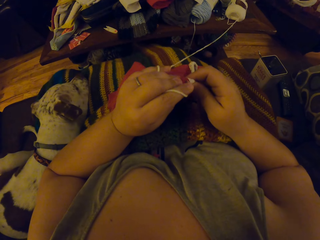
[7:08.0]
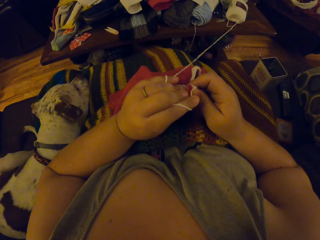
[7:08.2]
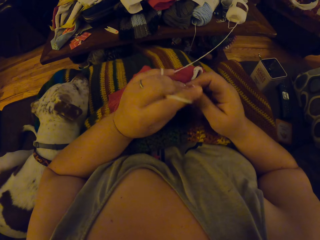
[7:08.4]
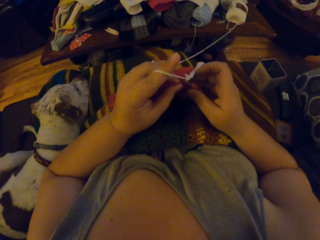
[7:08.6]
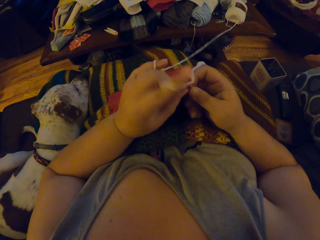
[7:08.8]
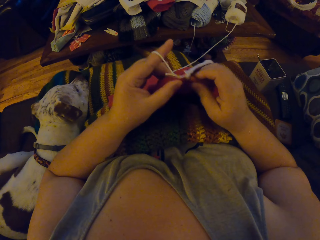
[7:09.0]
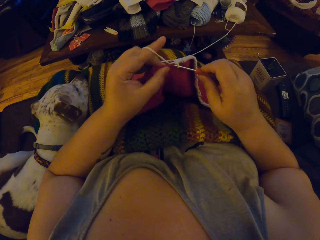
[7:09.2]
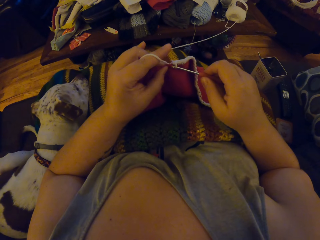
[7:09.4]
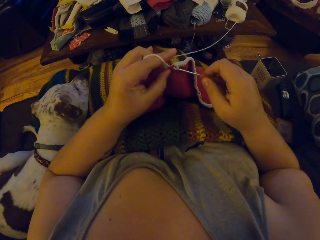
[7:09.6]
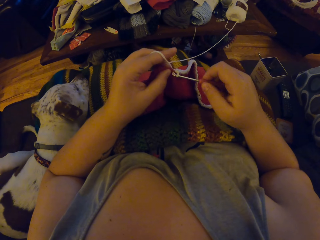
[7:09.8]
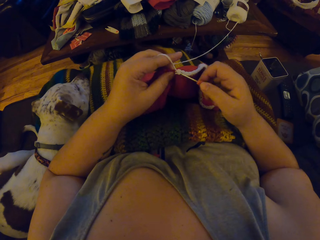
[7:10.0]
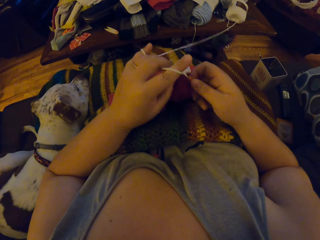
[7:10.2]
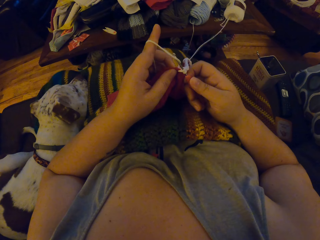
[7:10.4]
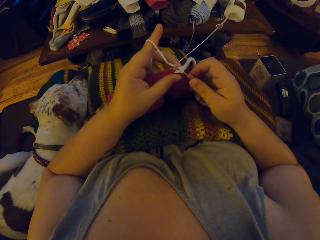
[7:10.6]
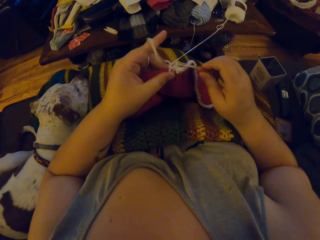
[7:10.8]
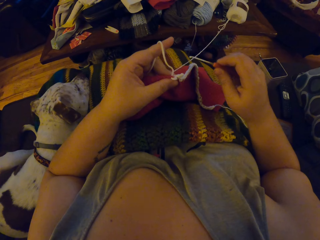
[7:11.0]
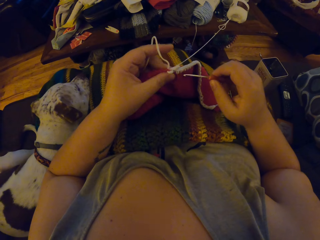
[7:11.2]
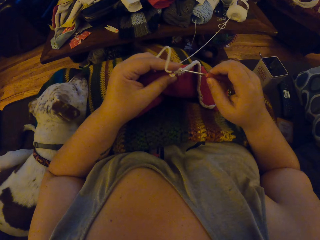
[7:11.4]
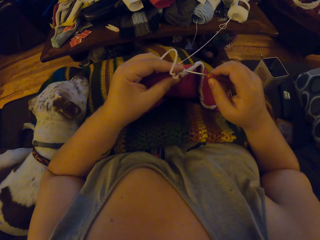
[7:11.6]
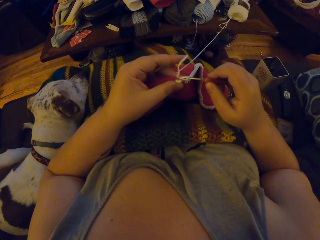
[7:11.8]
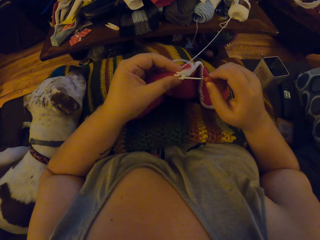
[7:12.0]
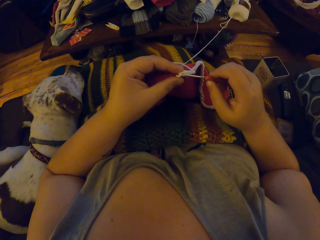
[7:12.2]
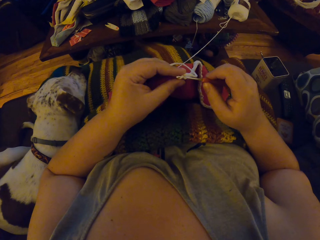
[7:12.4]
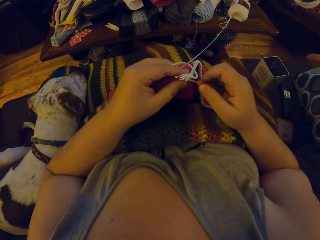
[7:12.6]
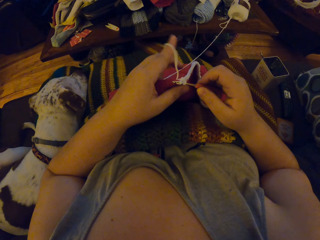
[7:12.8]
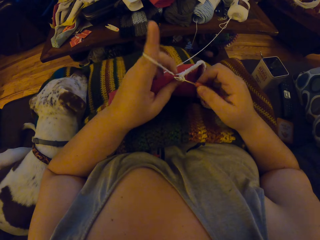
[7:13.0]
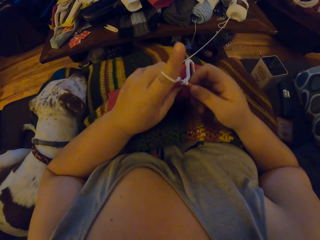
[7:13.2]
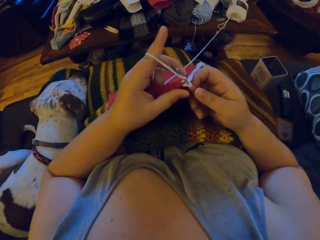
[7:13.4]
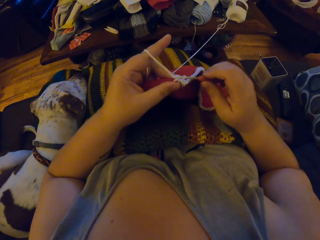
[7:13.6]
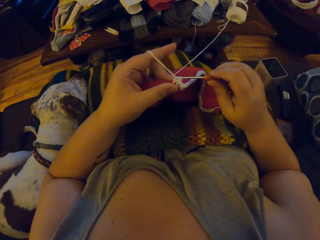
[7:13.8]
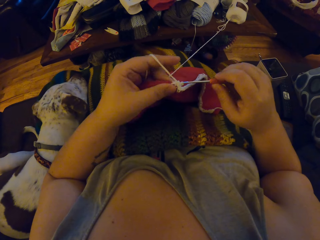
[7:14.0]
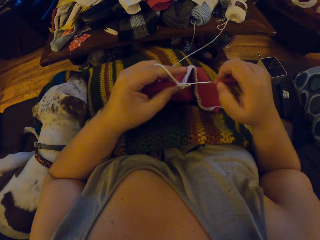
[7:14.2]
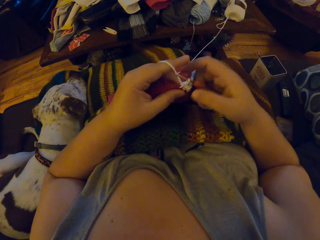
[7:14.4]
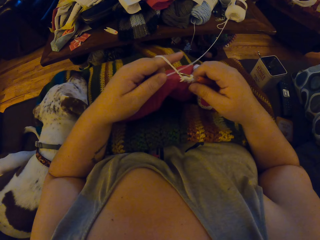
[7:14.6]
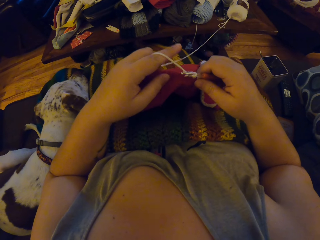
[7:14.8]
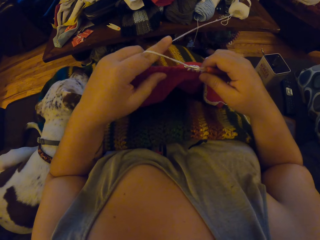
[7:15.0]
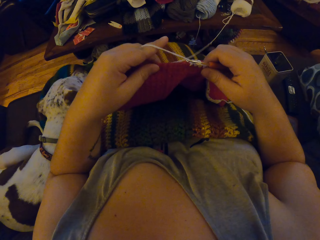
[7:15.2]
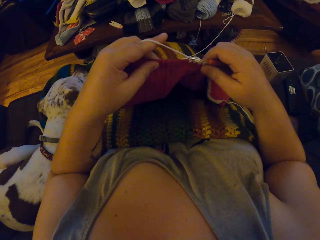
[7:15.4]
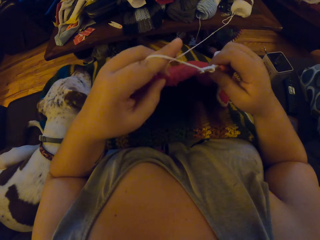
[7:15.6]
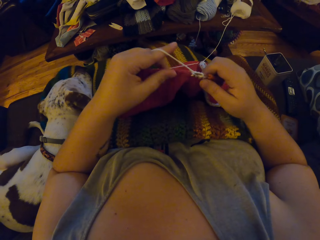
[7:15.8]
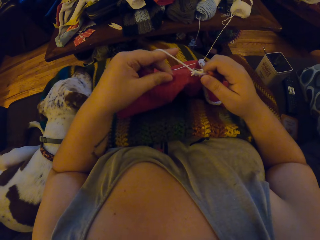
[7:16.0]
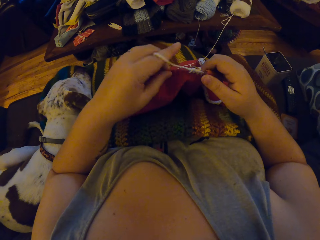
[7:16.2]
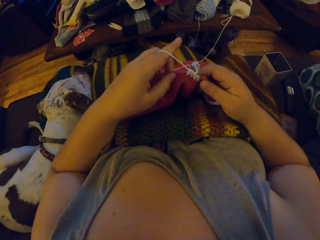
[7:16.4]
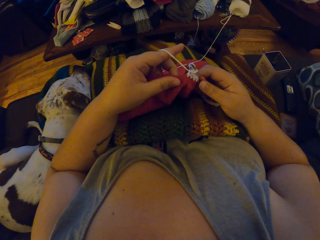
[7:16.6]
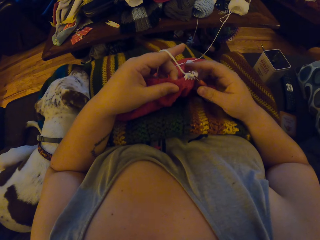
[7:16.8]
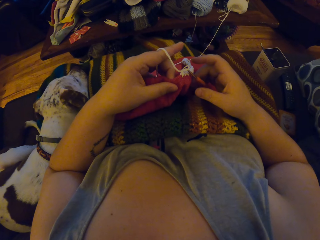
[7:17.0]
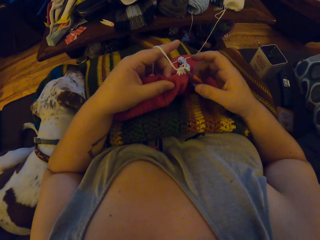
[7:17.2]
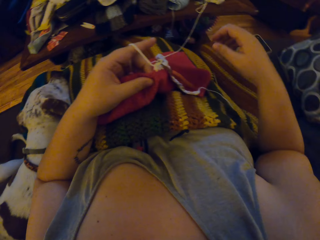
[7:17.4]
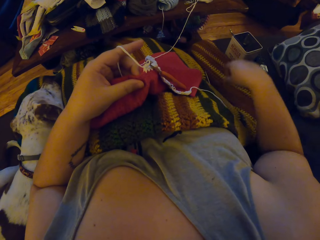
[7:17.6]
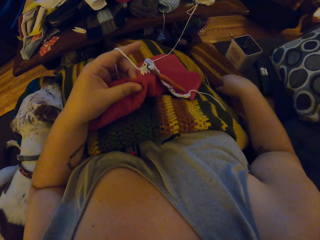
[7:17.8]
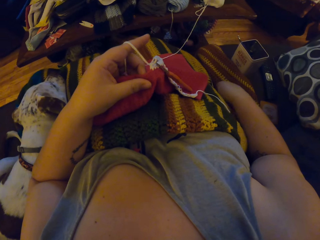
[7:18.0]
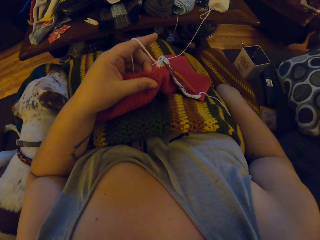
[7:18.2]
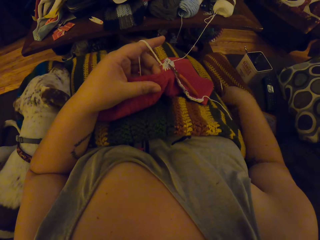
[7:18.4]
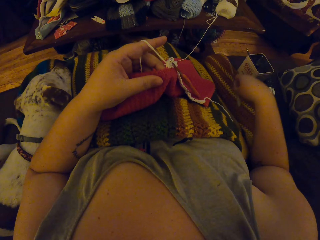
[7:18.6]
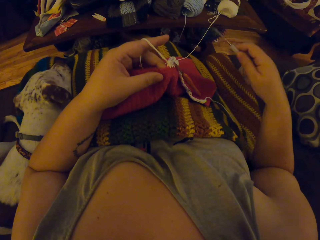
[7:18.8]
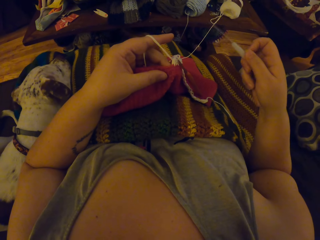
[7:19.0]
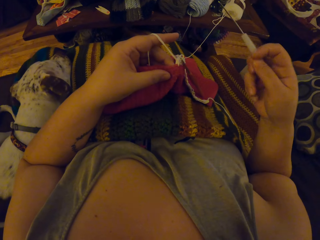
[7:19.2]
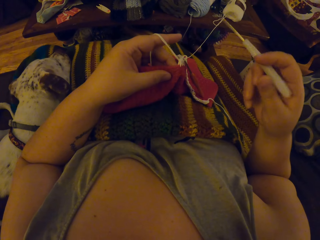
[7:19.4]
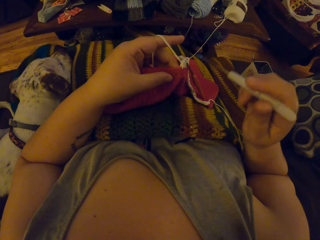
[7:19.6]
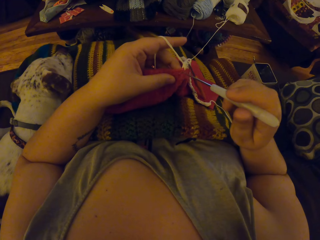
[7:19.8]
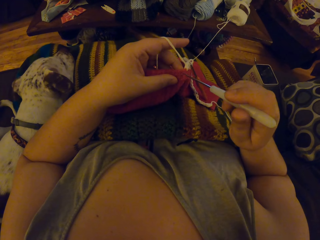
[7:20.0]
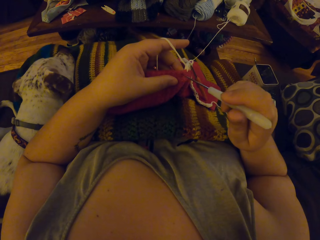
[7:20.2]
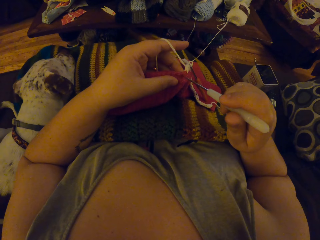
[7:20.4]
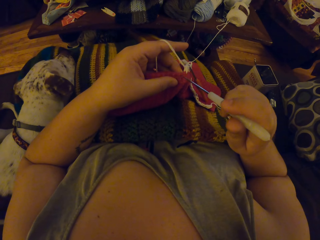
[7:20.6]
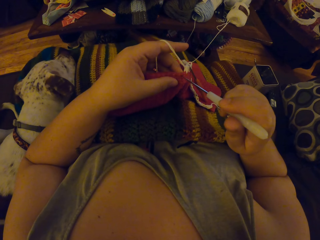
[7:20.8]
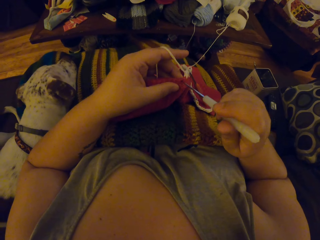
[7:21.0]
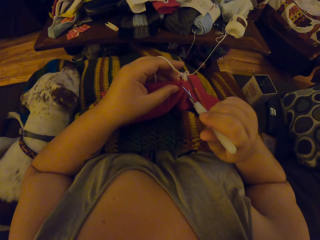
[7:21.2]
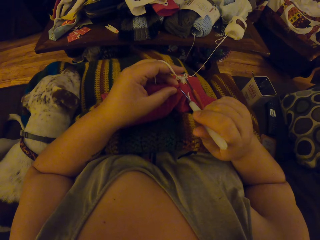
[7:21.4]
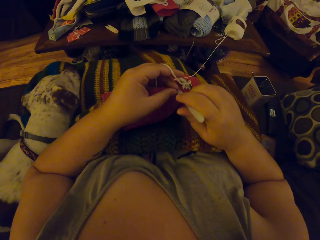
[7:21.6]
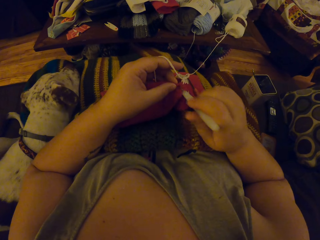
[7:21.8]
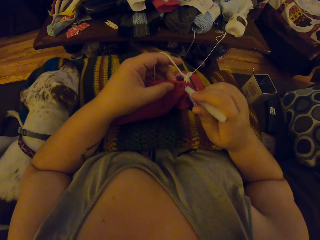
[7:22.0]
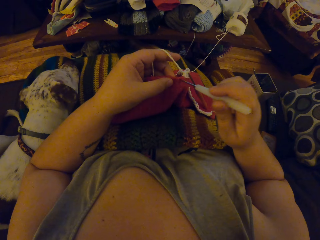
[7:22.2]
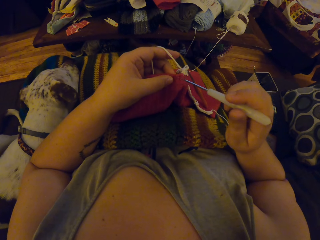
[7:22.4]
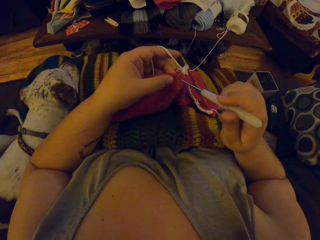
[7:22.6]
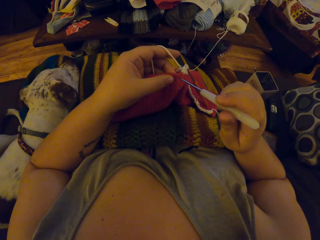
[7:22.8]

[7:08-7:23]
The camera wearer removes the orange crochet hook from the yarn loop. She puts the orange crochet hook in the yarn loop. She starts to crochet. She inspects the cloth. She picks up the white crochet hook from the seat with her right hand. She pierces the cloth with the white crochet hook.

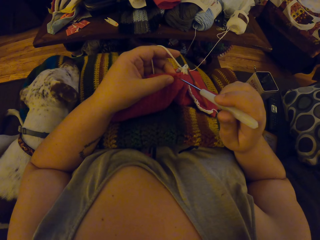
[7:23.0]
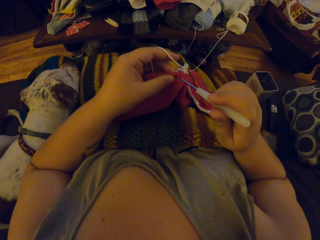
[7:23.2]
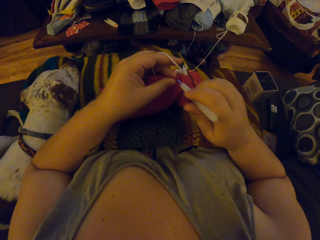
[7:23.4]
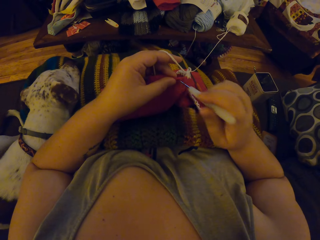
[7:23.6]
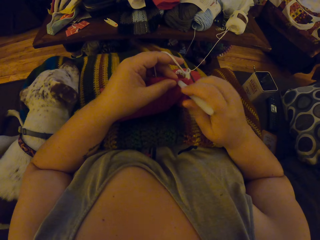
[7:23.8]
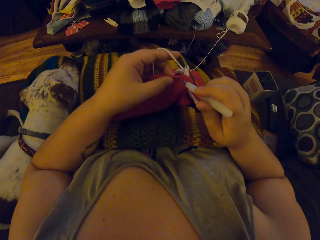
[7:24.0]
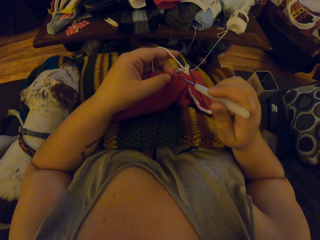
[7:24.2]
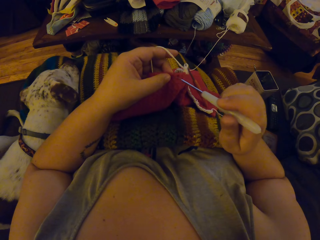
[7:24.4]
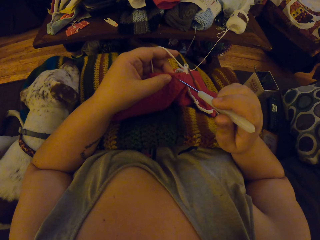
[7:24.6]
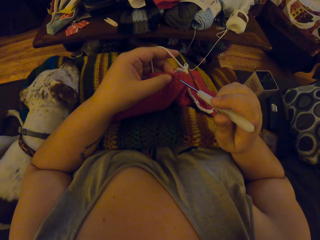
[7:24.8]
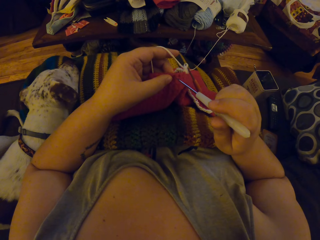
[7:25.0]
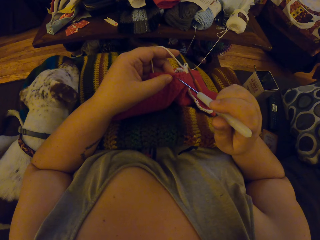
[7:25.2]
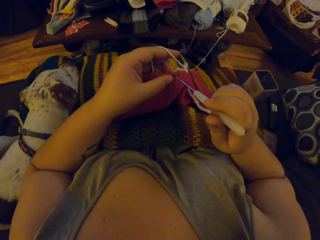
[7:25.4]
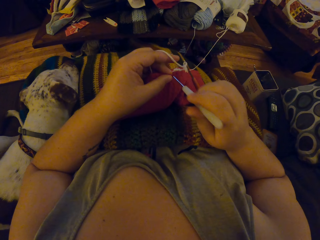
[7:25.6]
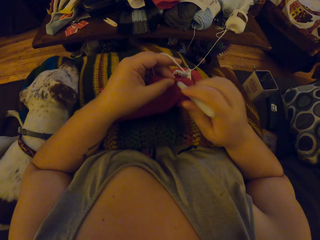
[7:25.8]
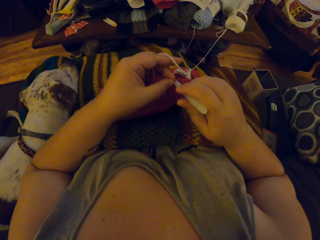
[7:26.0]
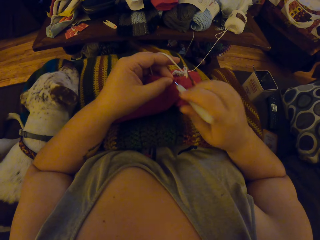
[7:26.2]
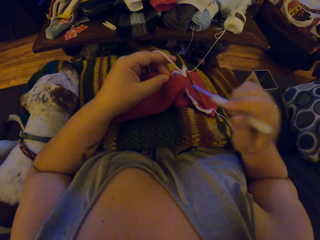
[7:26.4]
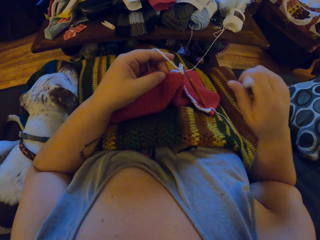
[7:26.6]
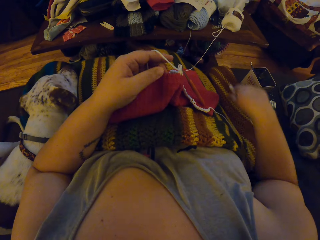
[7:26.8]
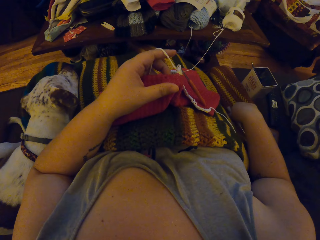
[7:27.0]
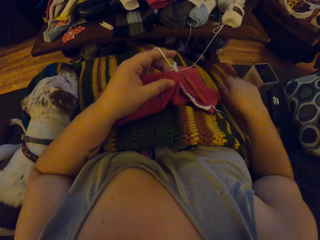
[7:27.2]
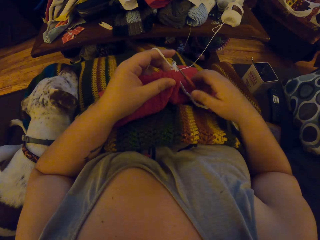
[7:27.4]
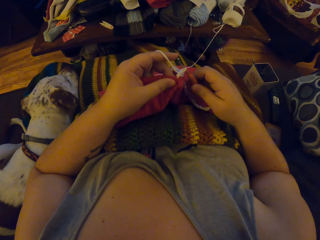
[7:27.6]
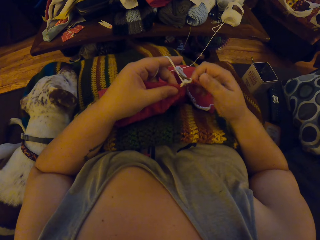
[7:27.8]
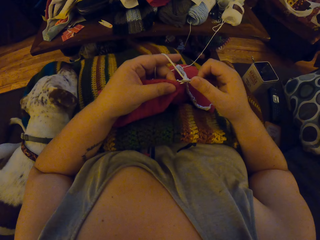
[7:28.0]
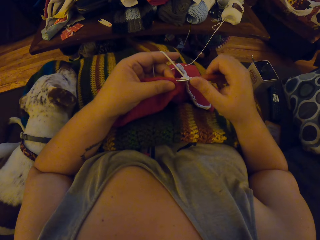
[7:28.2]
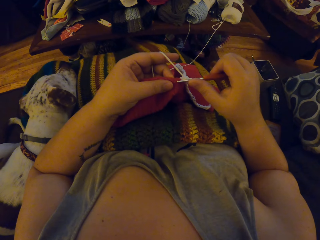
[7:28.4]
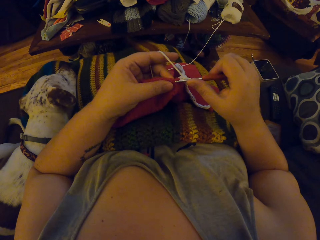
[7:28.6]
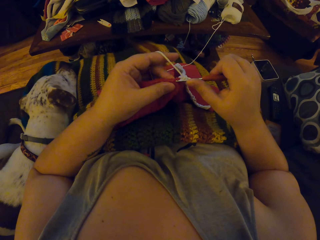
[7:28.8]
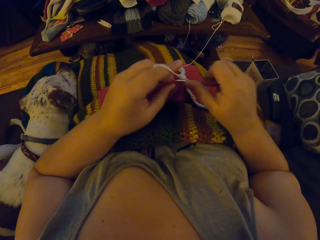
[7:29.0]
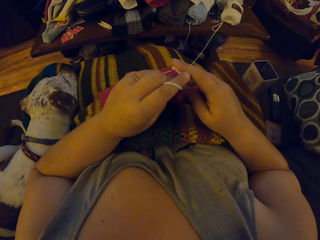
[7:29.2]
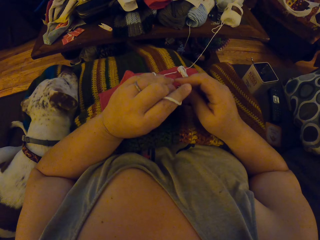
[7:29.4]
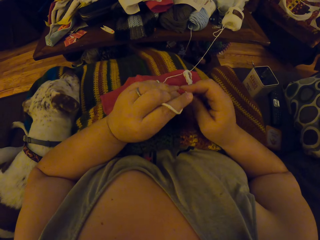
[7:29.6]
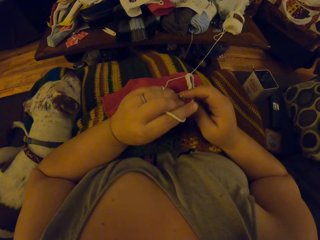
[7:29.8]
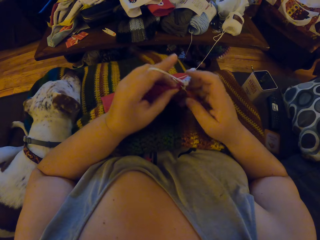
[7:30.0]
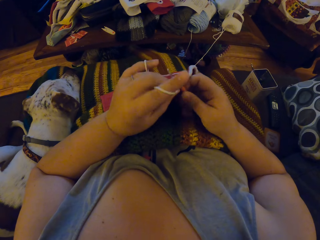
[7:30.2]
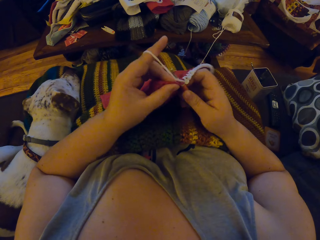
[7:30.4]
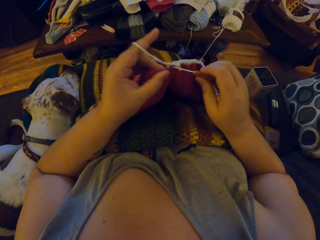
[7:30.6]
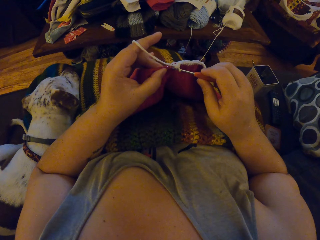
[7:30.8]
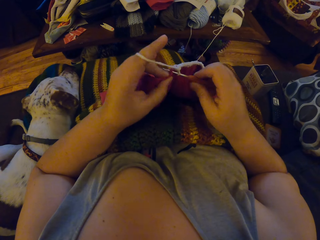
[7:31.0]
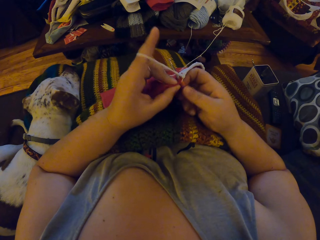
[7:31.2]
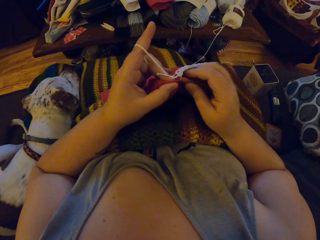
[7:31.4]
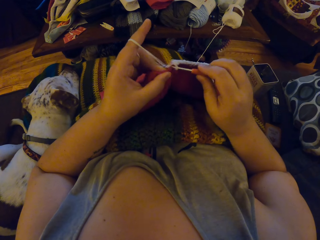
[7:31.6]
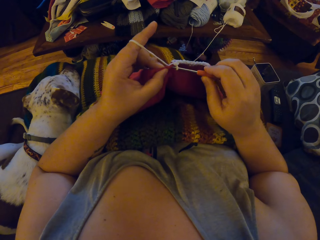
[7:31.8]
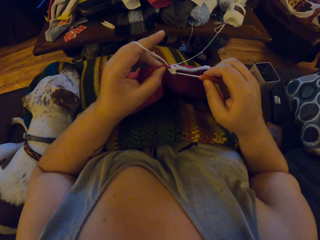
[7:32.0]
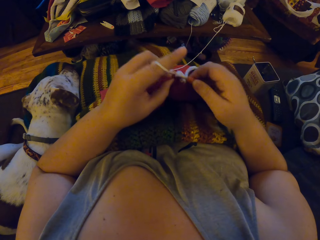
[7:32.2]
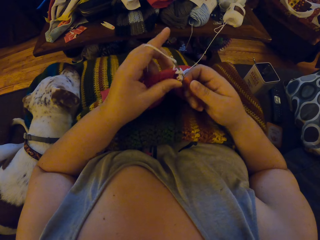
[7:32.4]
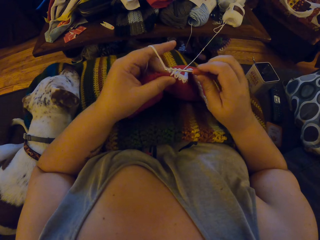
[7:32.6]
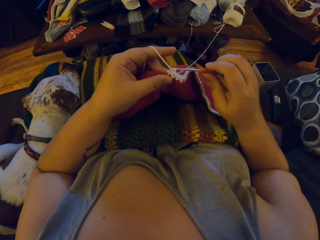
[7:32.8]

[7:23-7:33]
The camera wearer drops the white crochet hook on the chair. He holds the orange crochet hook with his right hand. He knits the cloth with the crochet hook.
